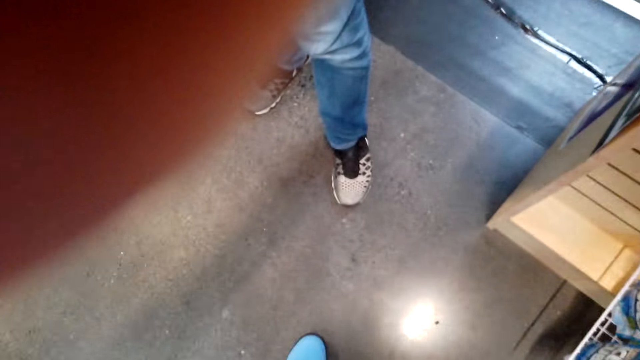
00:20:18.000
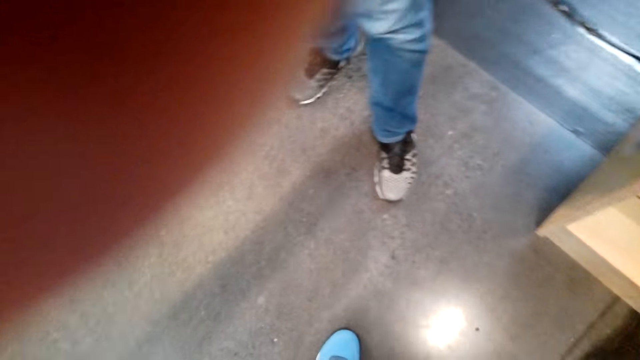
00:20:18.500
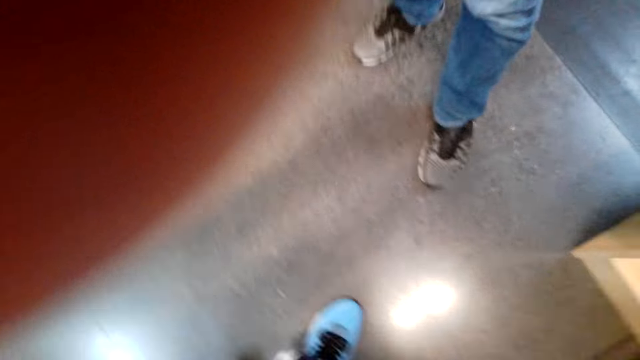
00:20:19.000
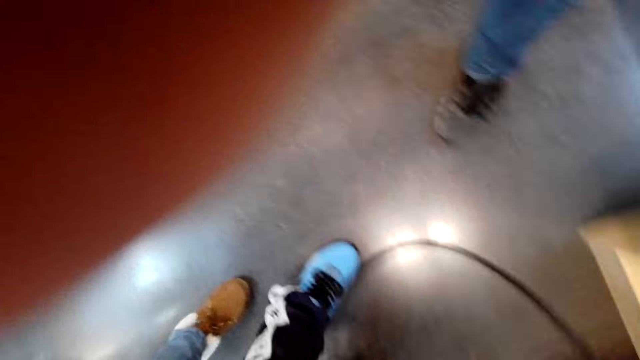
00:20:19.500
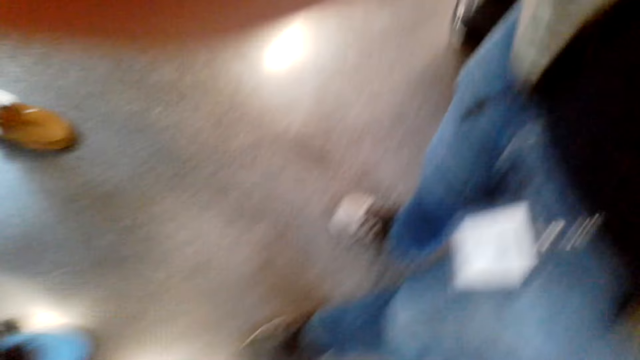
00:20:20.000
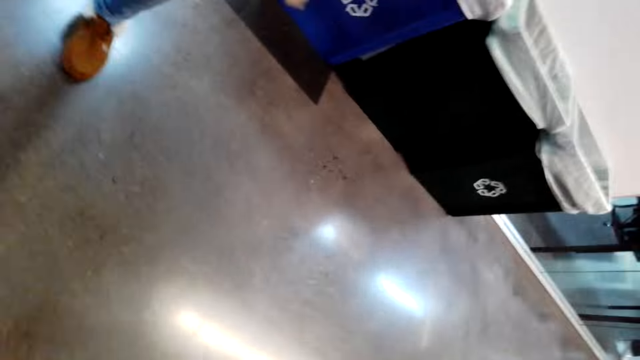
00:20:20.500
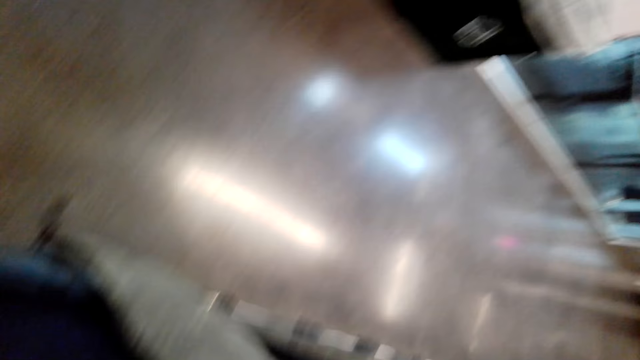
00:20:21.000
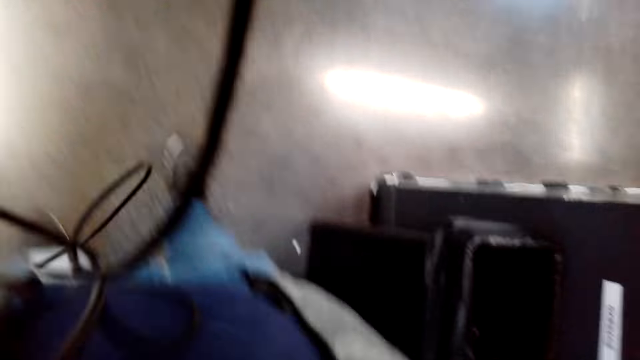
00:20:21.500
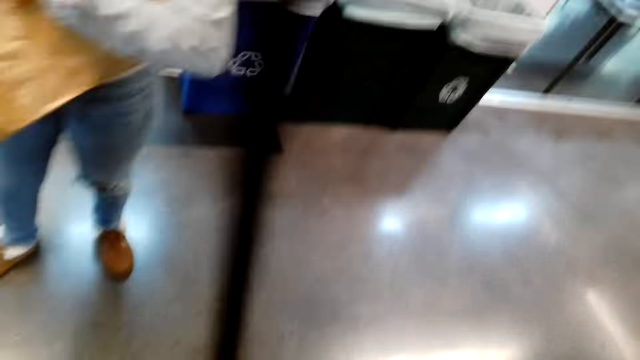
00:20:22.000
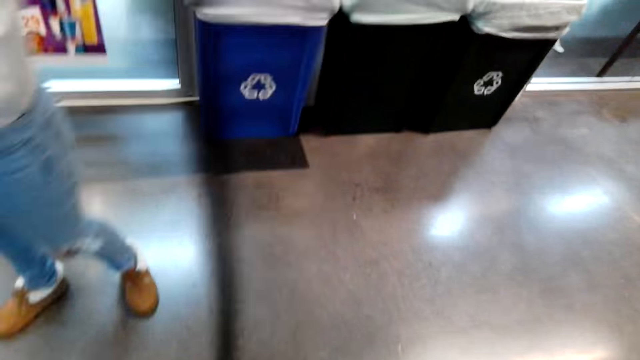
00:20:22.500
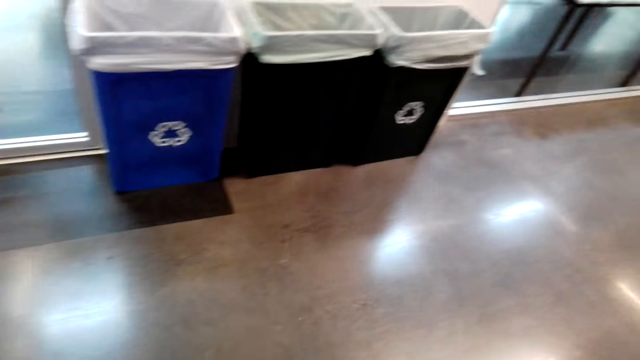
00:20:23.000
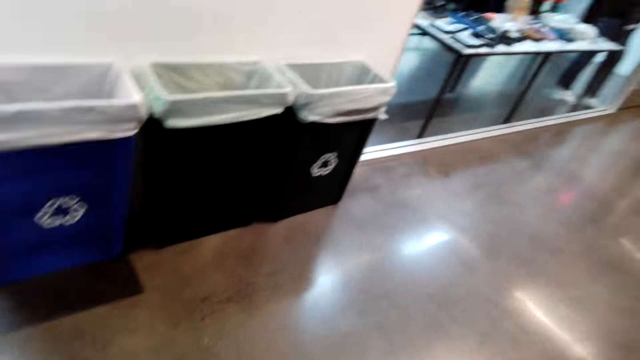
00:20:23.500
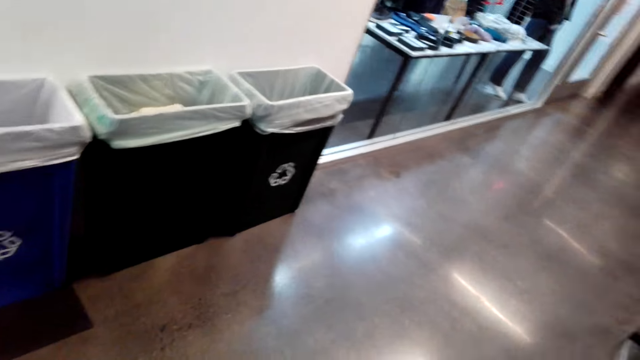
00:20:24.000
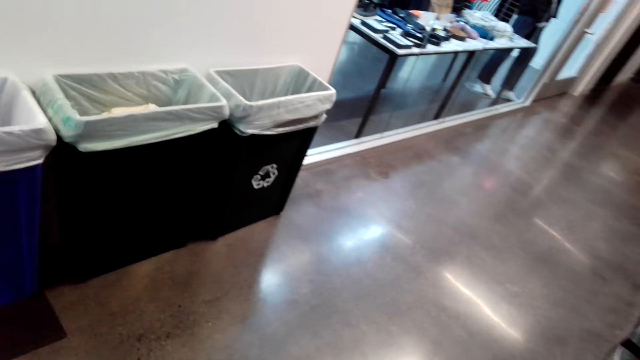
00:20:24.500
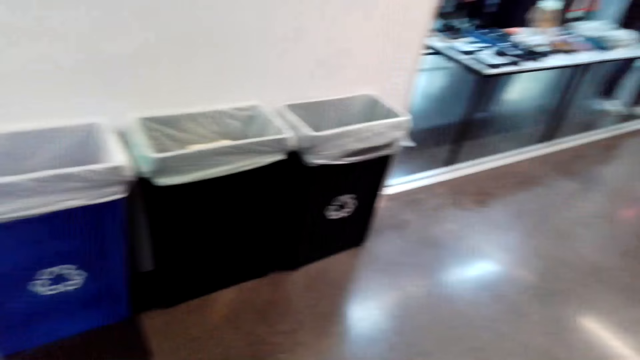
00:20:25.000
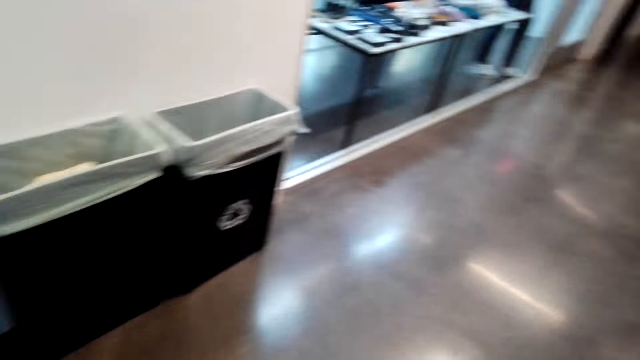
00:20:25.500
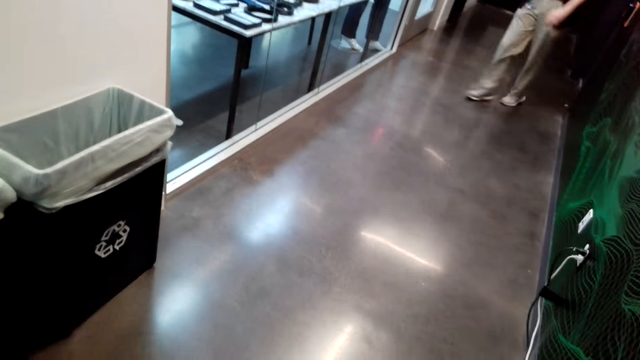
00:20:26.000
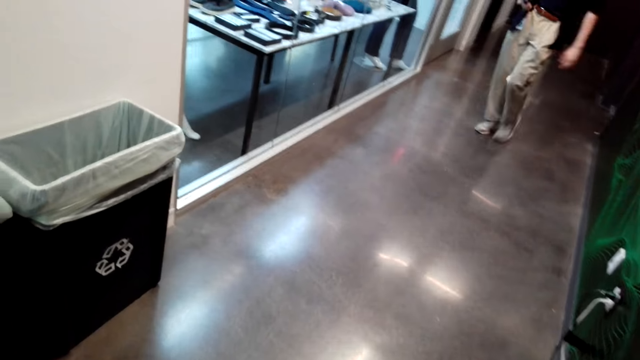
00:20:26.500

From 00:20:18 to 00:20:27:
The camera wearer holds the camera. They do something. They look around. They hold the camera. A person walks around. The camera wearer looks around. They turn around. Another person walks around.
